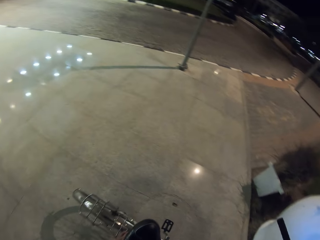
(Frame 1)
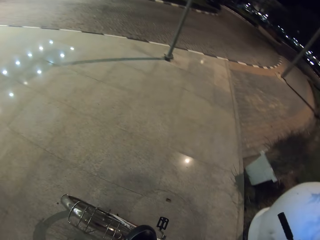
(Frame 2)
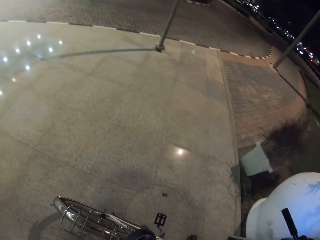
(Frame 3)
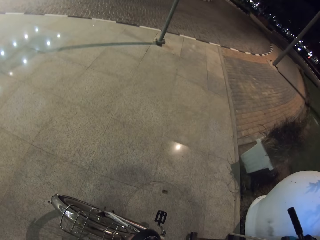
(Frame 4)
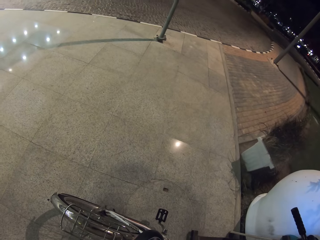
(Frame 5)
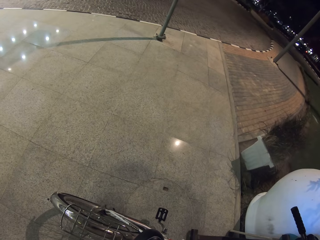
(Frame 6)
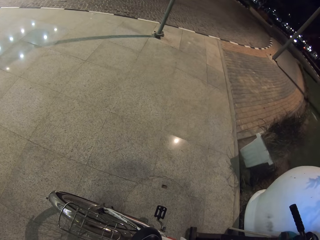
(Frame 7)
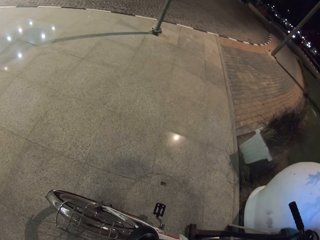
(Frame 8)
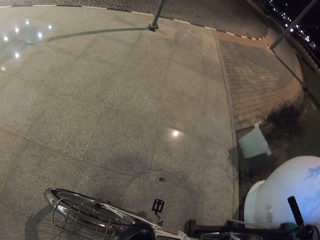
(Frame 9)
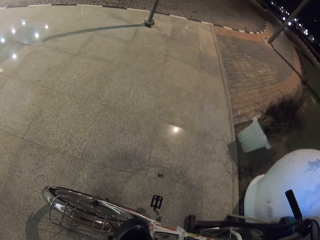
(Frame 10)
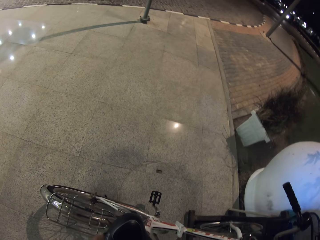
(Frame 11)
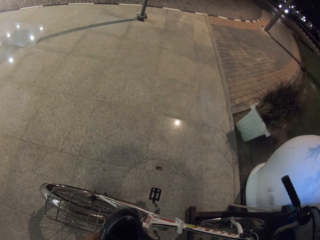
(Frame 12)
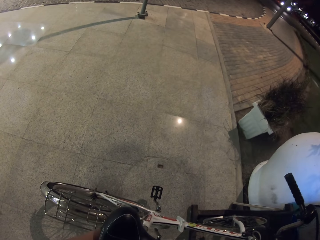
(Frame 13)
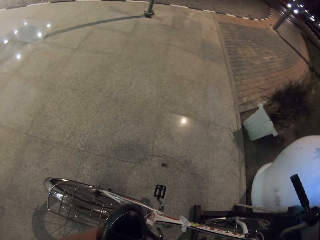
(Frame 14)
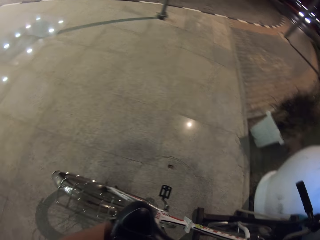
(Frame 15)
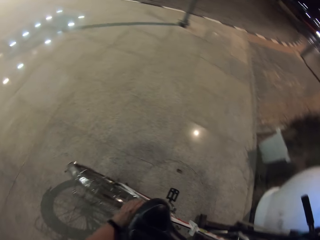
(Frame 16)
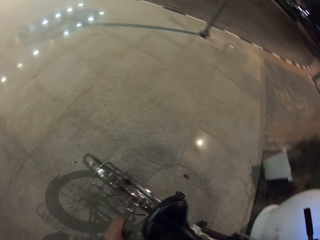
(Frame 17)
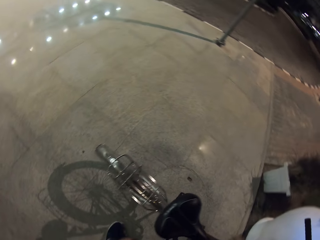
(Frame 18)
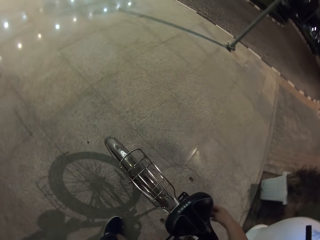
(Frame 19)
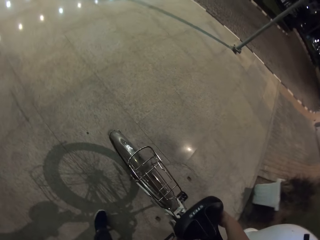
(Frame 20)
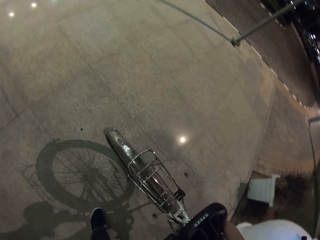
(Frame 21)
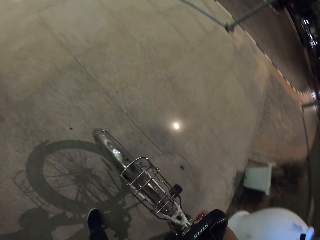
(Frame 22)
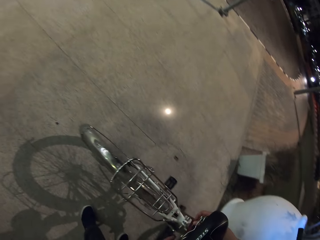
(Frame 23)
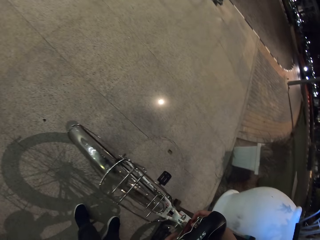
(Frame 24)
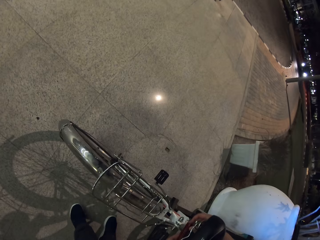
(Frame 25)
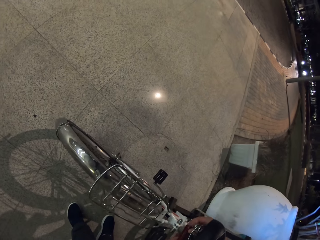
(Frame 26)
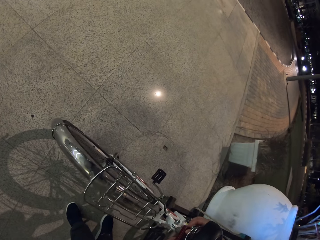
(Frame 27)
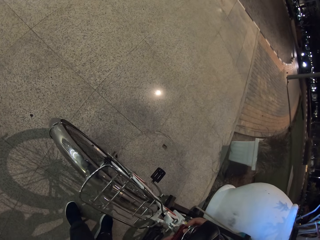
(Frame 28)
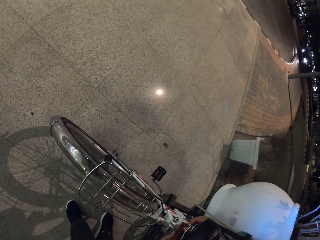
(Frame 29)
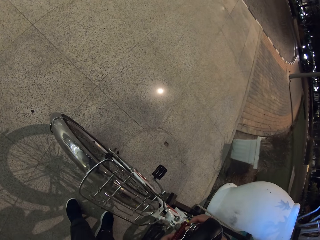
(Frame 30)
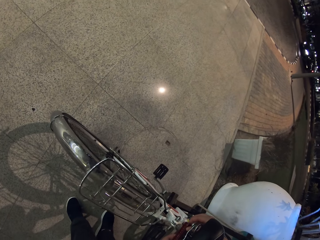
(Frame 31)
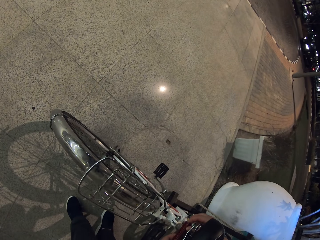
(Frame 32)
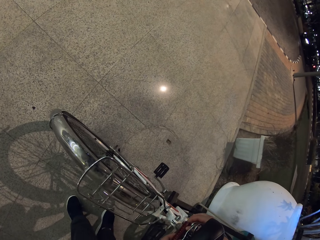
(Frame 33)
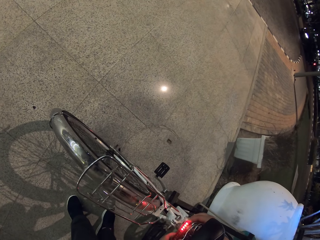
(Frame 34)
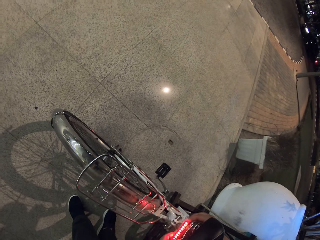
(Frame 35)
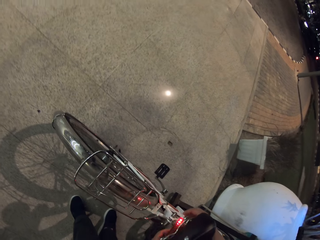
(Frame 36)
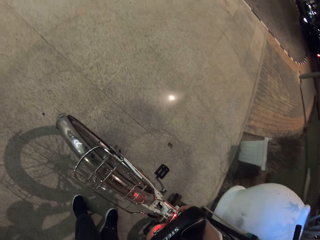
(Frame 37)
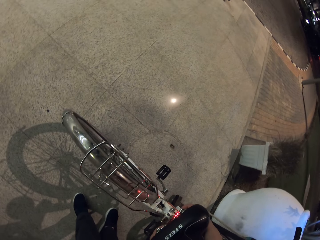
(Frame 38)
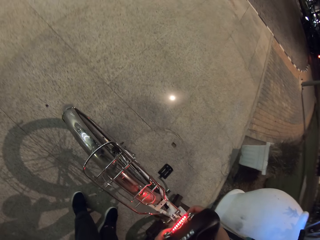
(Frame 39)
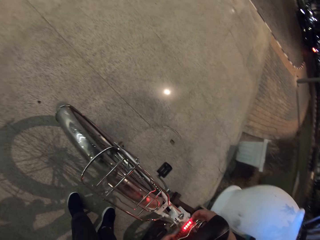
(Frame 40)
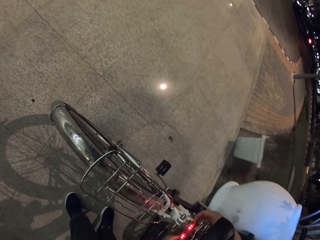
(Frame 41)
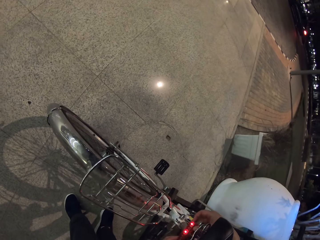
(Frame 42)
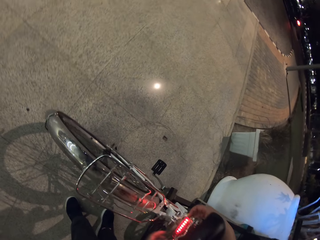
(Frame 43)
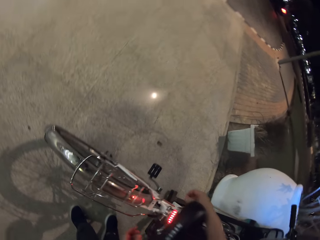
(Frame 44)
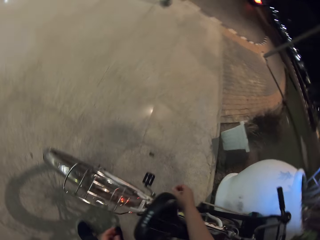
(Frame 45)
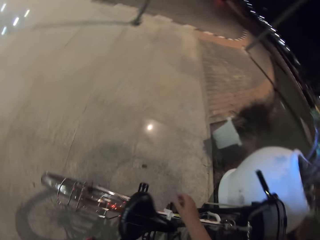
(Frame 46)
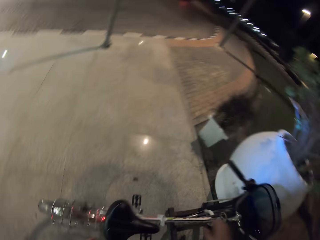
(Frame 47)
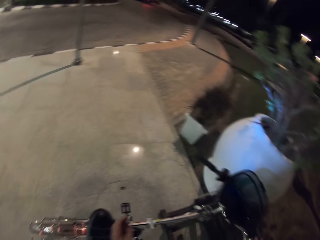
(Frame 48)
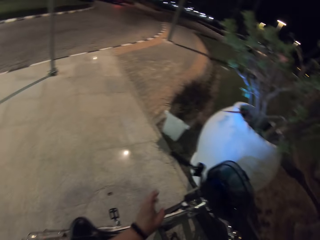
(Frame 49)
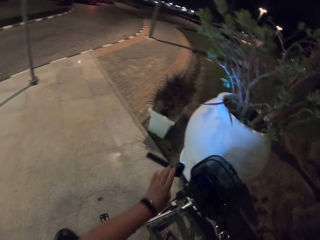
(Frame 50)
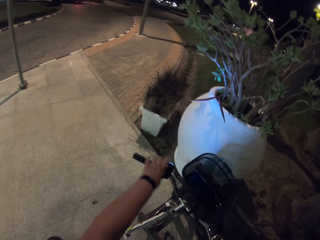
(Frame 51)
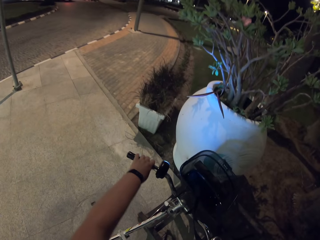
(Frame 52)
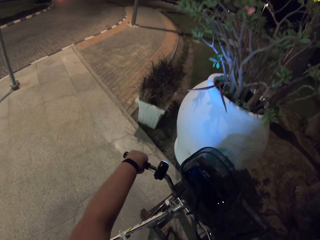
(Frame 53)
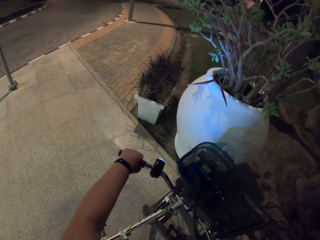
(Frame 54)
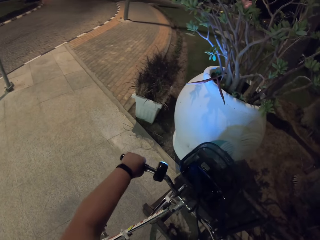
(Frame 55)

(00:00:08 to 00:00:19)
The camera wearer moves the hand. They touch the bicycle. They switch on the bicycle rear red light. They touch the bicycle handle.

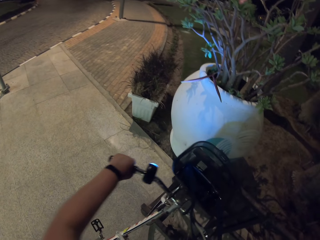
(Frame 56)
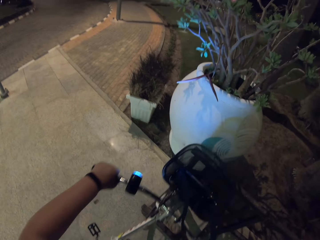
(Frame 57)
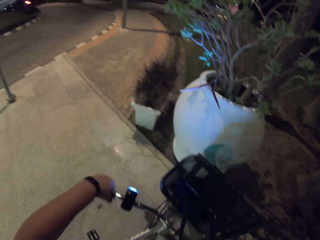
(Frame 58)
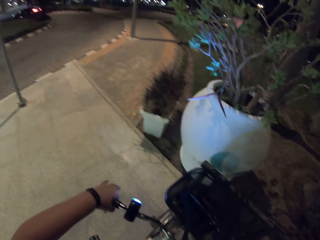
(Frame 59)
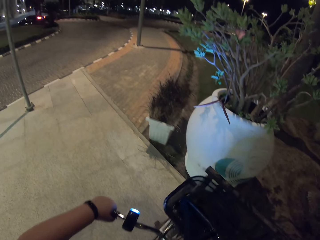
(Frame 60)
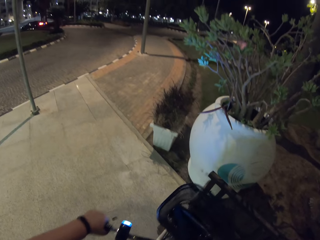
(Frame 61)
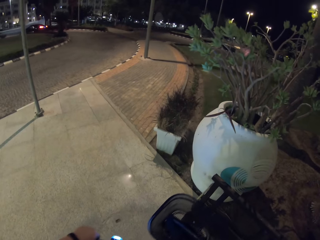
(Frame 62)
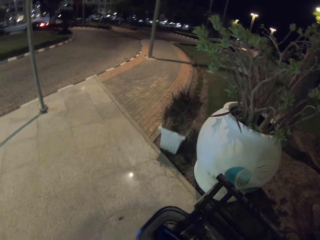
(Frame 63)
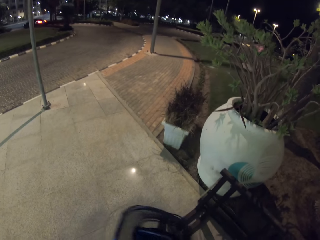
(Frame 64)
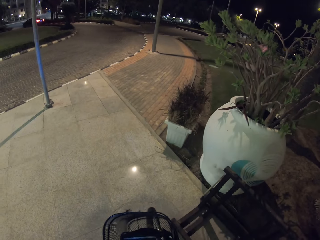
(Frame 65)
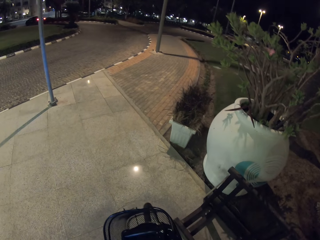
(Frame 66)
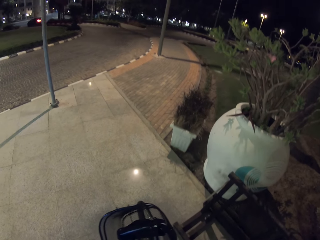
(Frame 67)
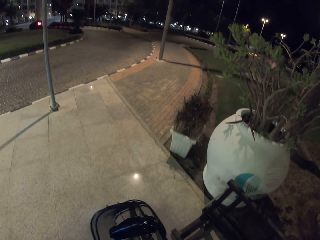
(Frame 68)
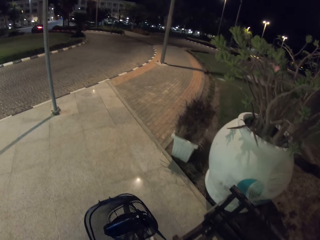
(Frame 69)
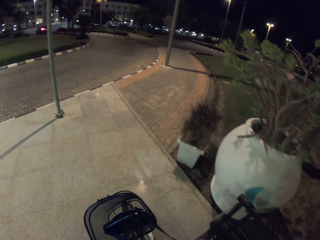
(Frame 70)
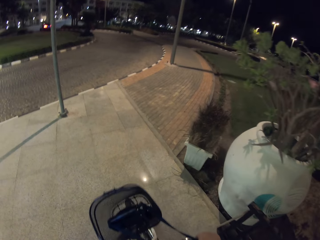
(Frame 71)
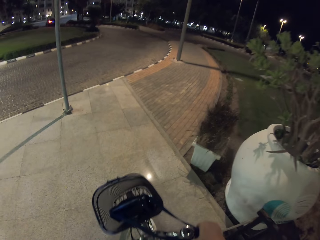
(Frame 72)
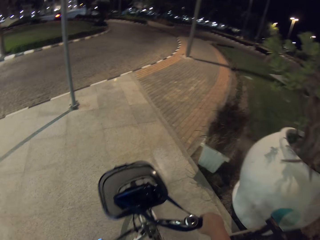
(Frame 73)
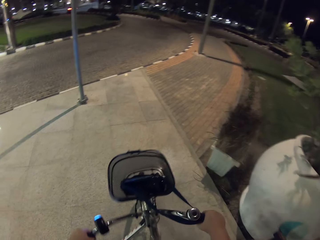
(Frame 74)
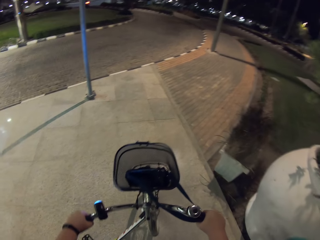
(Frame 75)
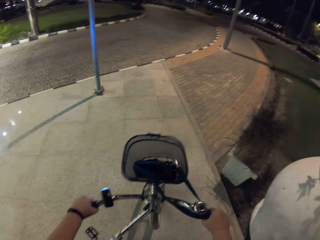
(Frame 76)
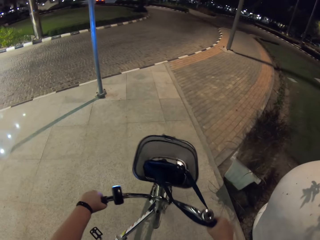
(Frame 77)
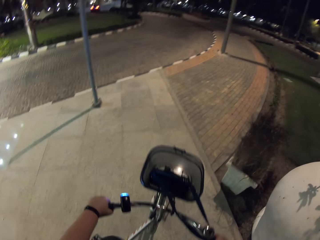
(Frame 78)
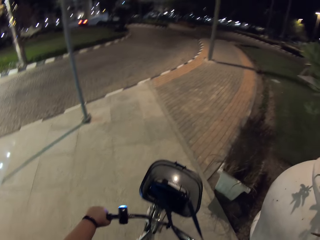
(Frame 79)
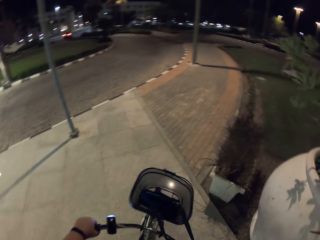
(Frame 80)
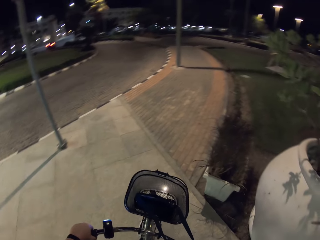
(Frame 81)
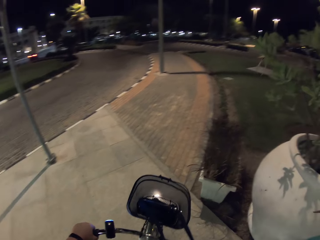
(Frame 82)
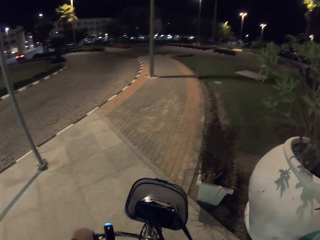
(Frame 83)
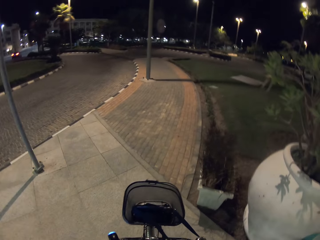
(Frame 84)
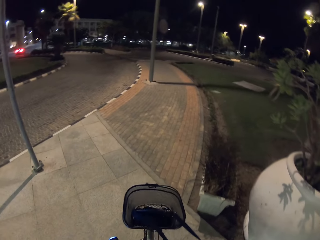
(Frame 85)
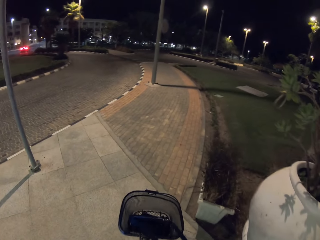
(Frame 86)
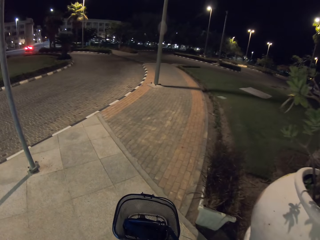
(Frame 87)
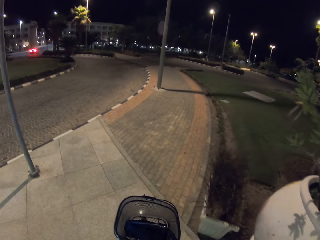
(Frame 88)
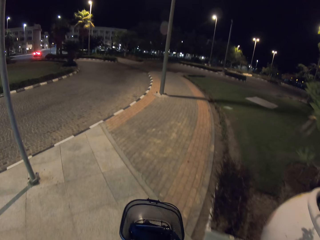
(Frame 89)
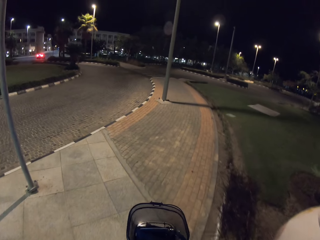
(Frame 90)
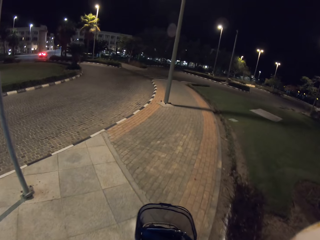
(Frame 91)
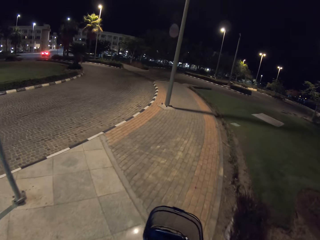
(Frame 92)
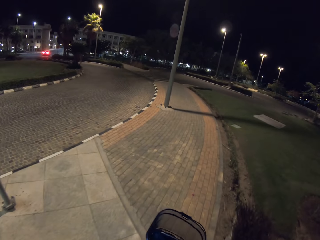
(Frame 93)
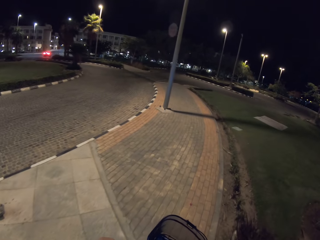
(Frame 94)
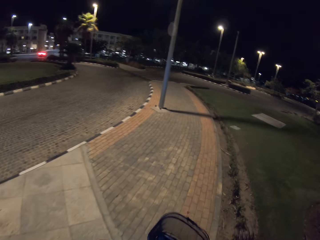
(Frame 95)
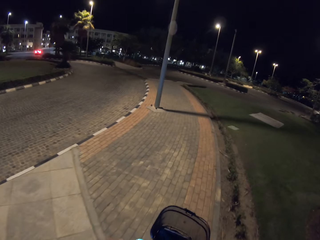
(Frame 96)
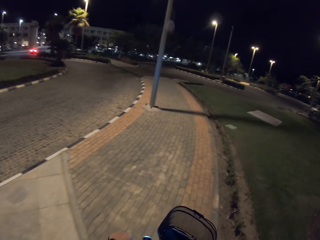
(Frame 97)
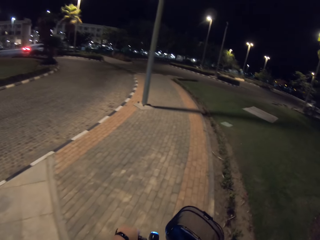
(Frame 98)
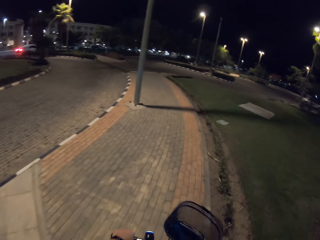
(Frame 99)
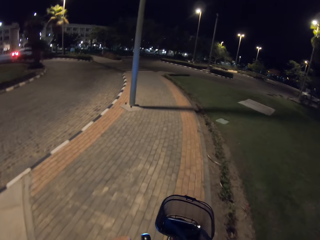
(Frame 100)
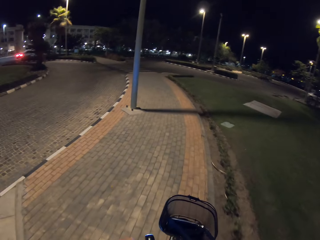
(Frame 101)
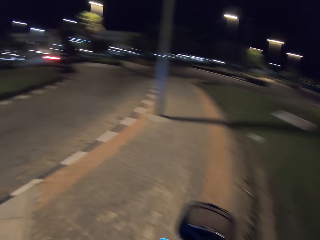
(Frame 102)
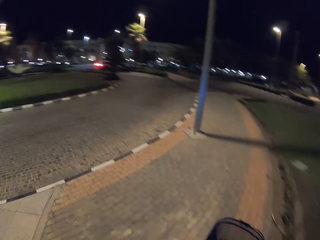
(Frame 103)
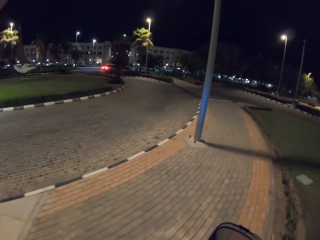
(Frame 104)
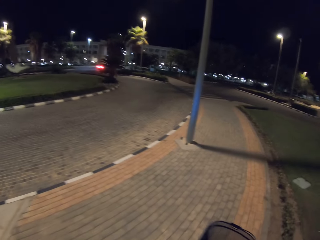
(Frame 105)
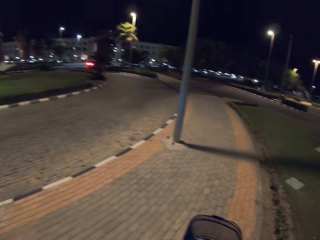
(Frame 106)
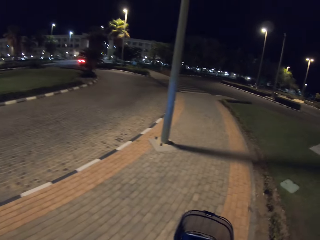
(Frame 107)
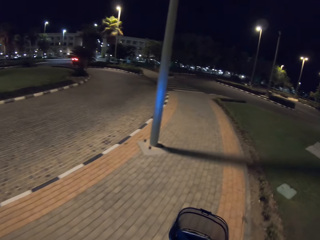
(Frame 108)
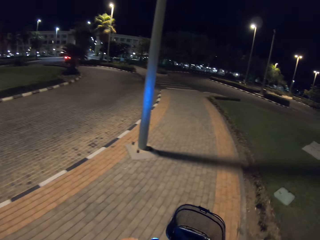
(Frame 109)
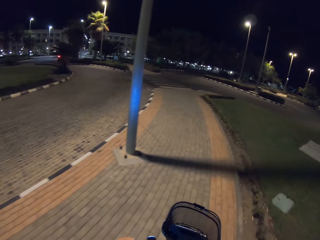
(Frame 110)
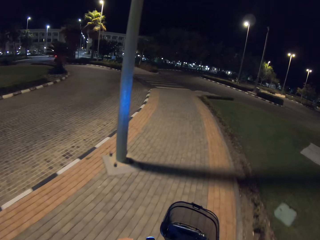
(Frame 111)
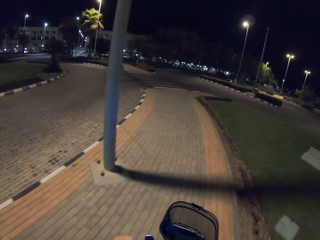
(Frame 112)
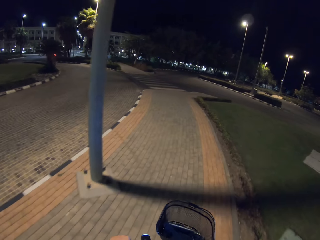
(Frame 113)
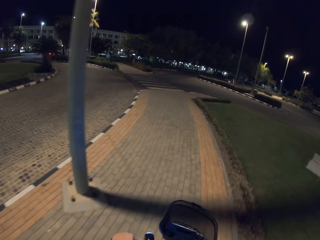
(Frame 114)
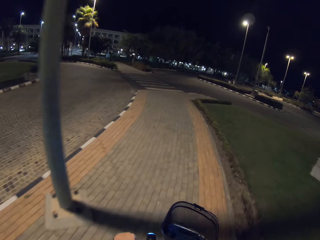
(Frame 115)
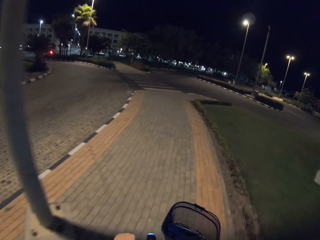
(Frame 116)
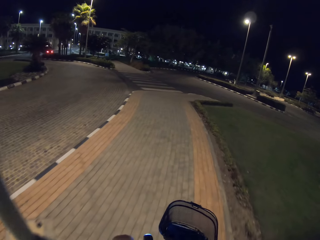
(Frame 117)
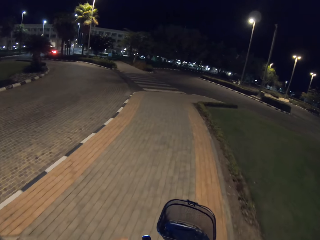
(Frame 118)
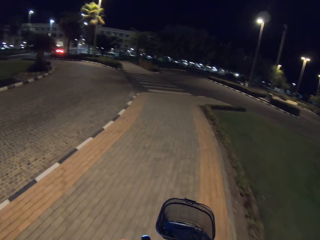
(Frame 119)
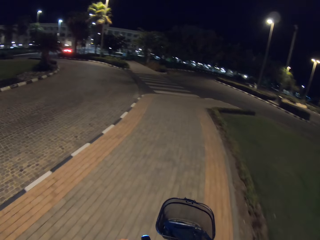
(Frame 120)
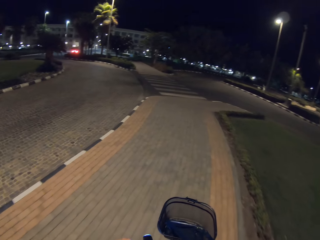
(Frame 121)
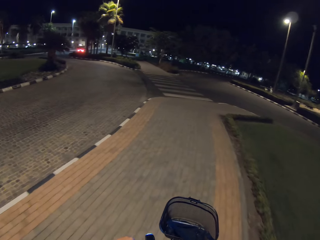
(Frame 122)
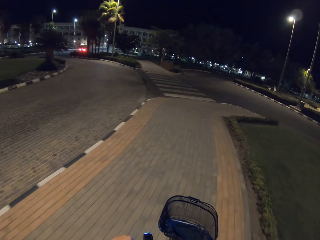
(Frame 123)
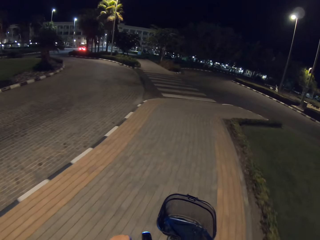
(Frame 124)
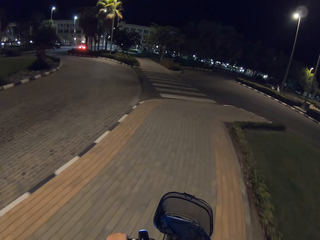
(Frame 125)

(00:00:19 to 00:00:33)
The camera wearer gets on a bicycle. They ride the bicycle. They take a U-turn with the bicycle. They cycle the bicycle on a pavement.
